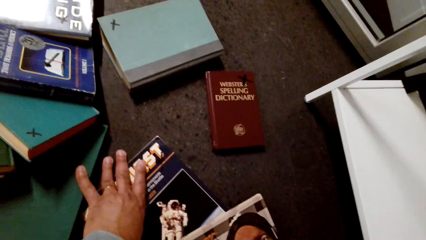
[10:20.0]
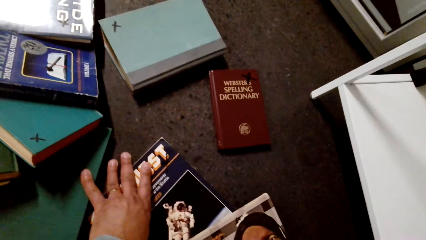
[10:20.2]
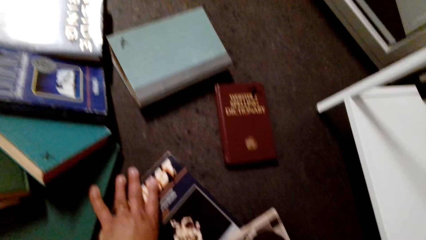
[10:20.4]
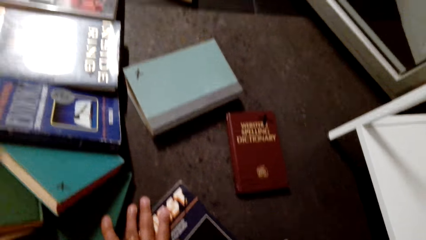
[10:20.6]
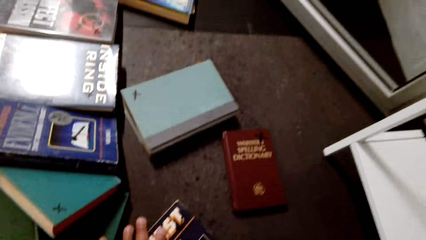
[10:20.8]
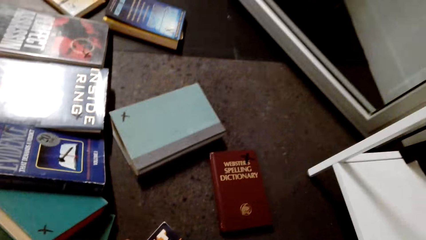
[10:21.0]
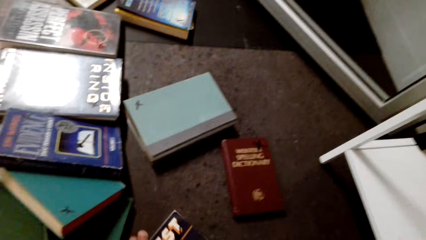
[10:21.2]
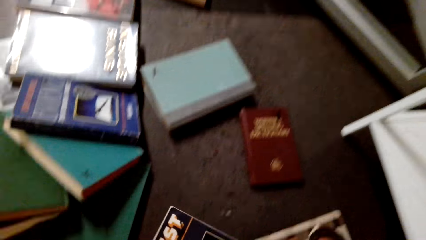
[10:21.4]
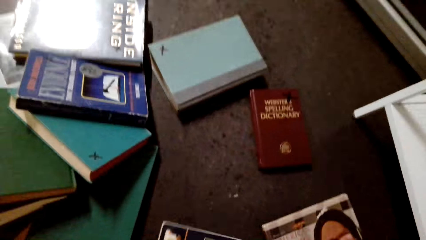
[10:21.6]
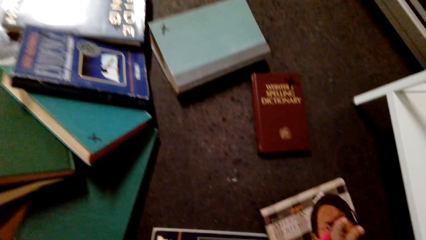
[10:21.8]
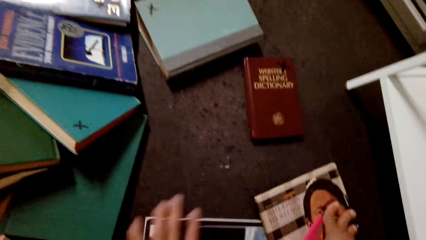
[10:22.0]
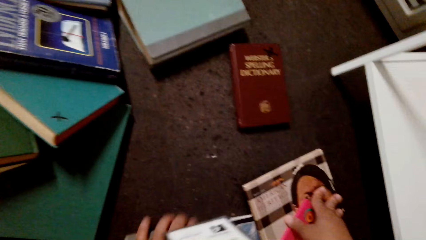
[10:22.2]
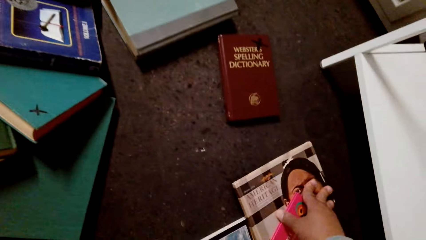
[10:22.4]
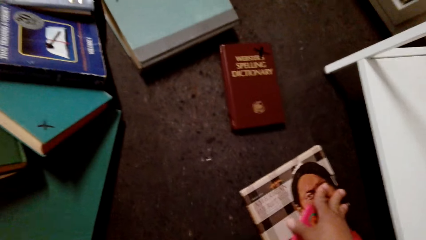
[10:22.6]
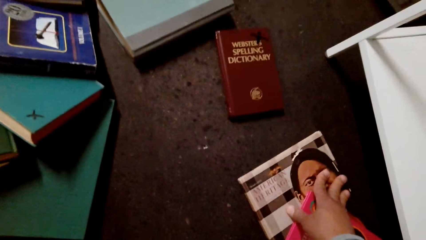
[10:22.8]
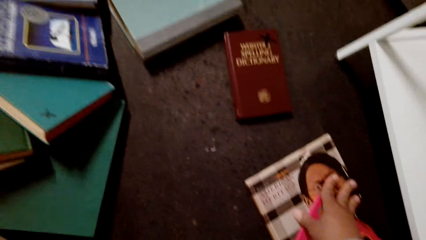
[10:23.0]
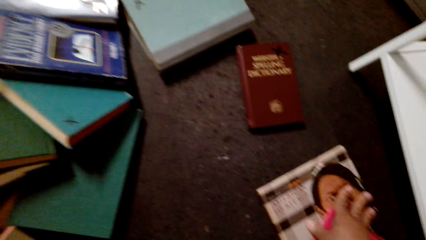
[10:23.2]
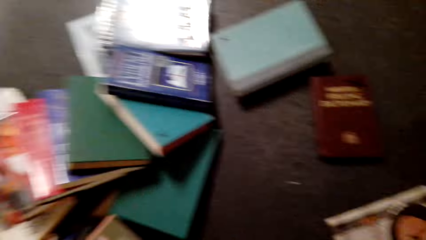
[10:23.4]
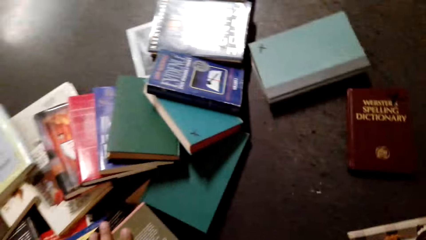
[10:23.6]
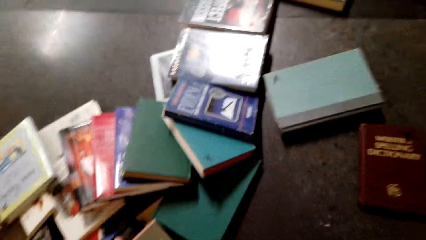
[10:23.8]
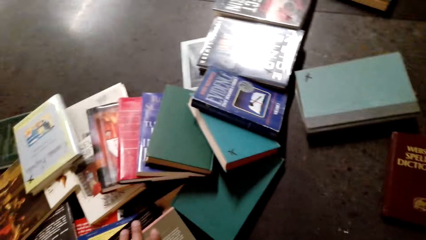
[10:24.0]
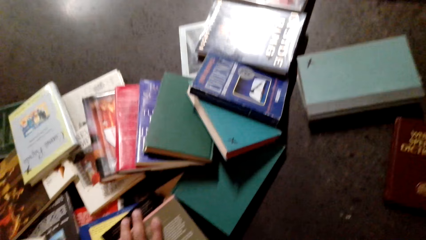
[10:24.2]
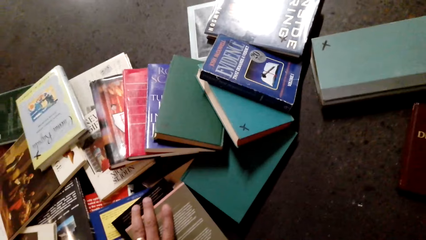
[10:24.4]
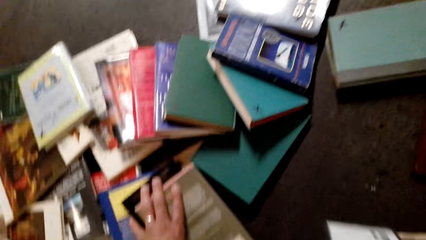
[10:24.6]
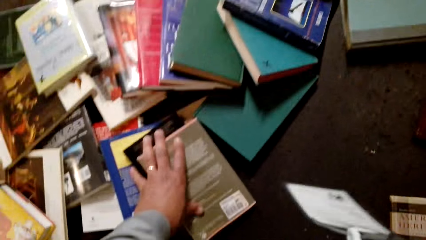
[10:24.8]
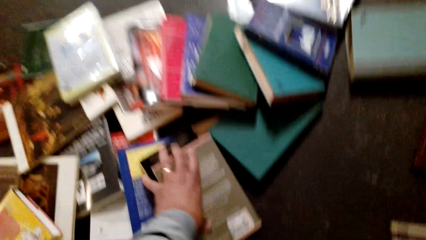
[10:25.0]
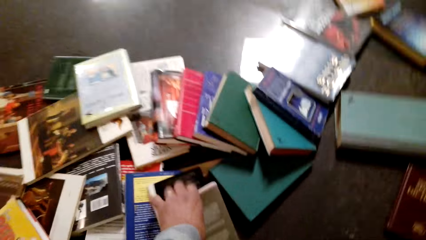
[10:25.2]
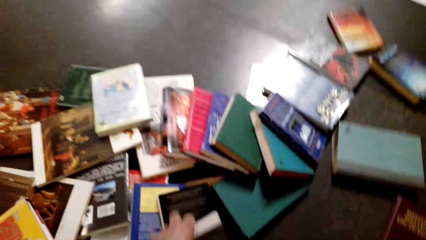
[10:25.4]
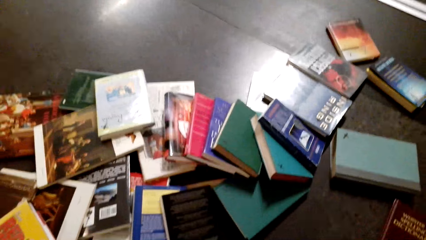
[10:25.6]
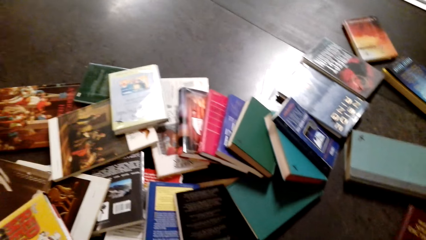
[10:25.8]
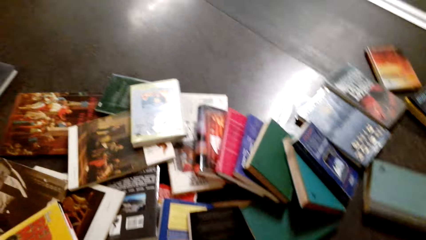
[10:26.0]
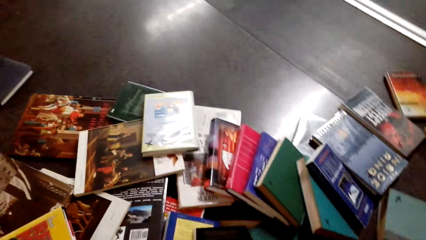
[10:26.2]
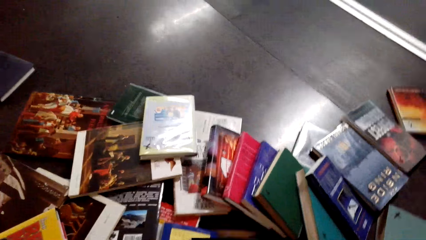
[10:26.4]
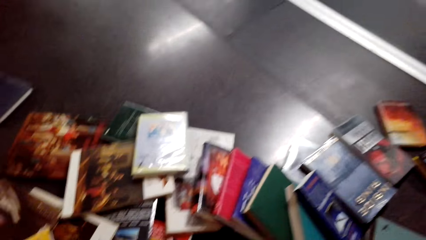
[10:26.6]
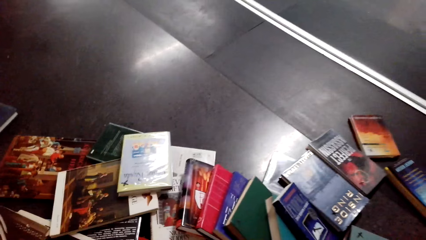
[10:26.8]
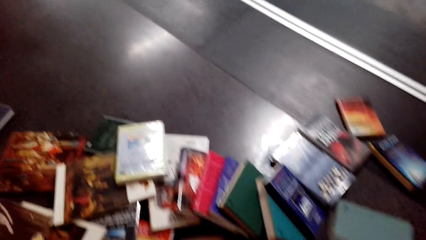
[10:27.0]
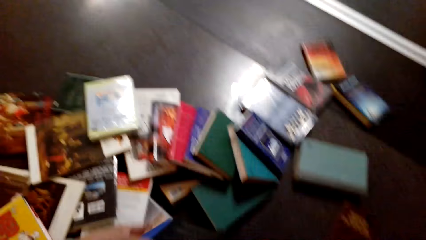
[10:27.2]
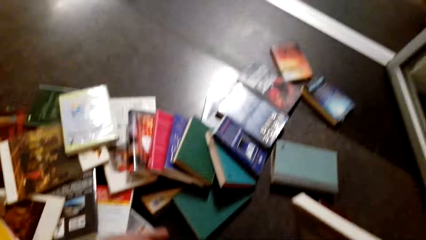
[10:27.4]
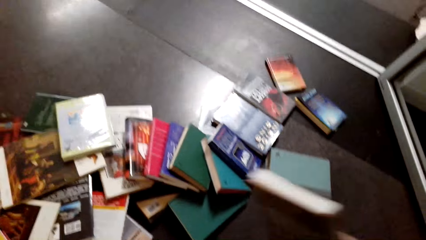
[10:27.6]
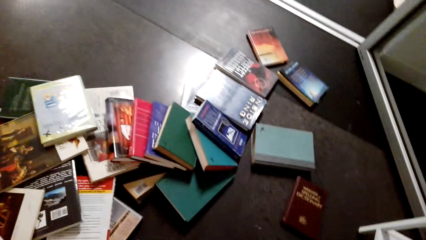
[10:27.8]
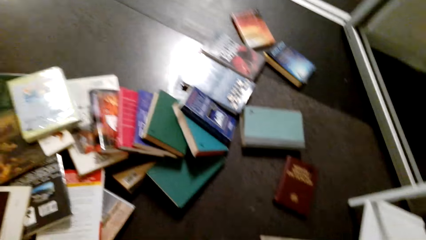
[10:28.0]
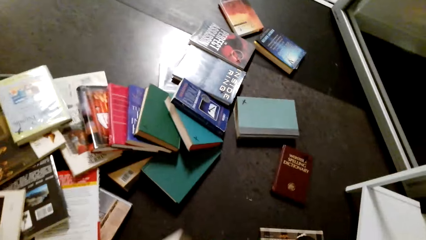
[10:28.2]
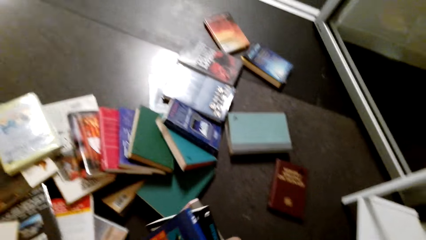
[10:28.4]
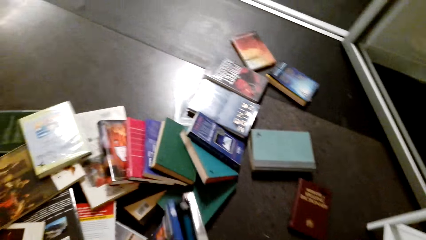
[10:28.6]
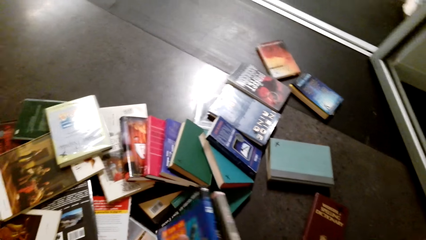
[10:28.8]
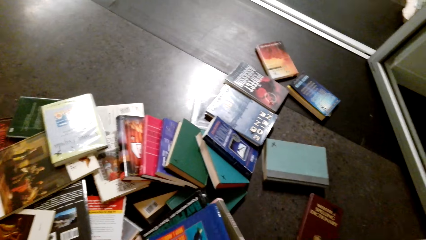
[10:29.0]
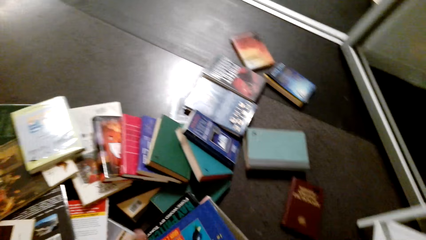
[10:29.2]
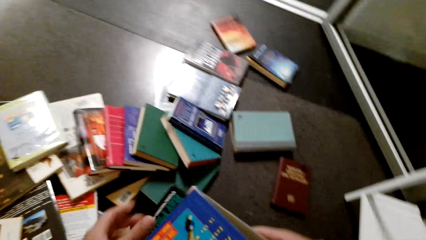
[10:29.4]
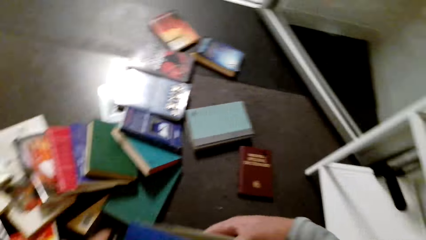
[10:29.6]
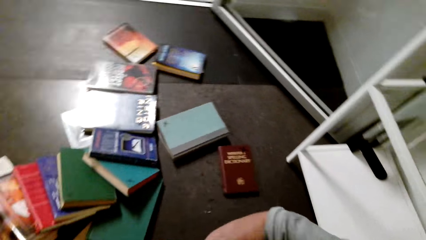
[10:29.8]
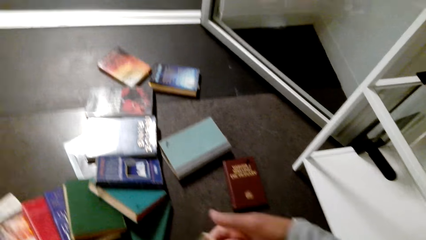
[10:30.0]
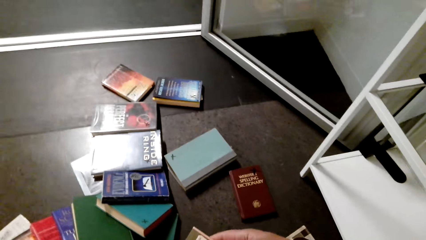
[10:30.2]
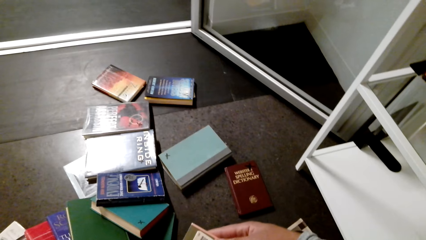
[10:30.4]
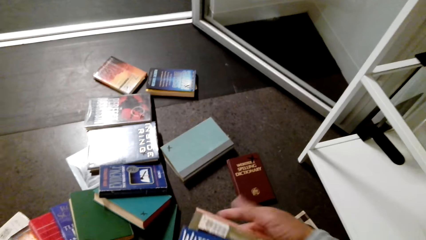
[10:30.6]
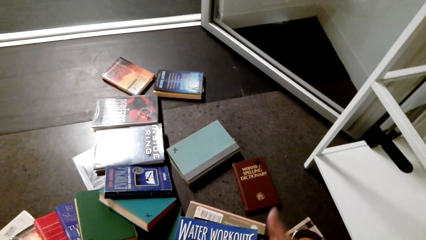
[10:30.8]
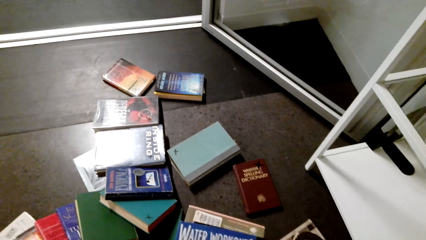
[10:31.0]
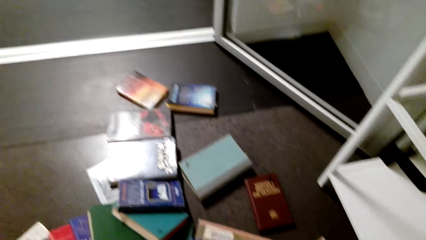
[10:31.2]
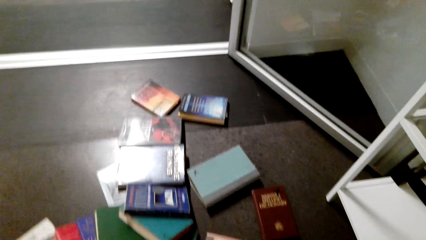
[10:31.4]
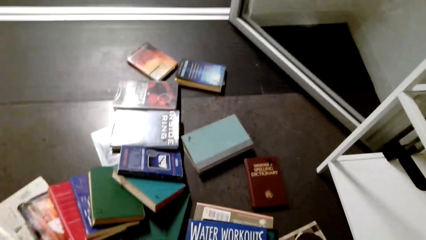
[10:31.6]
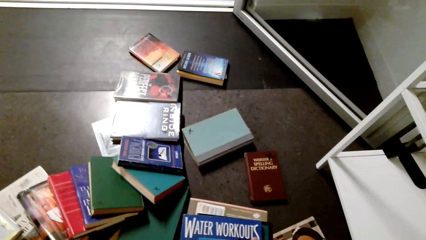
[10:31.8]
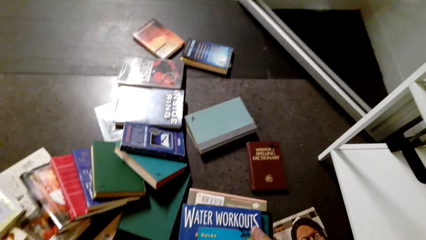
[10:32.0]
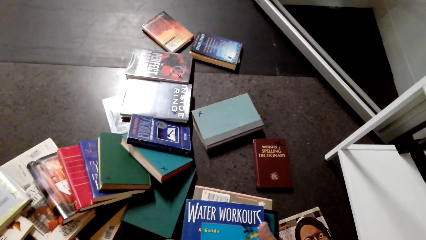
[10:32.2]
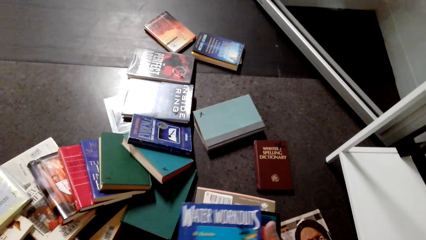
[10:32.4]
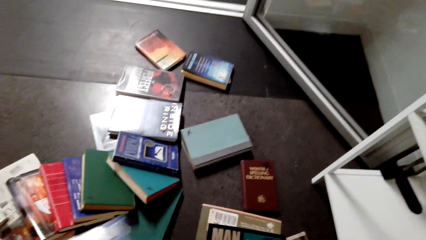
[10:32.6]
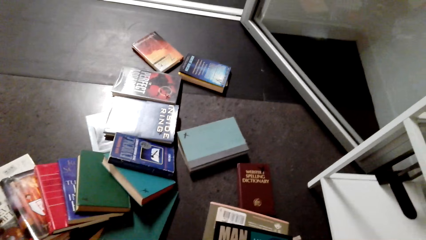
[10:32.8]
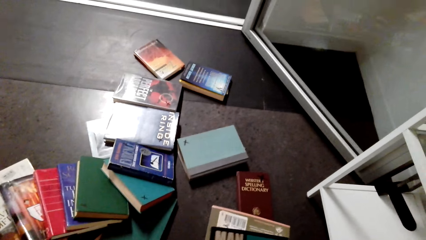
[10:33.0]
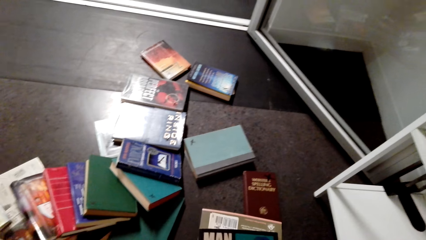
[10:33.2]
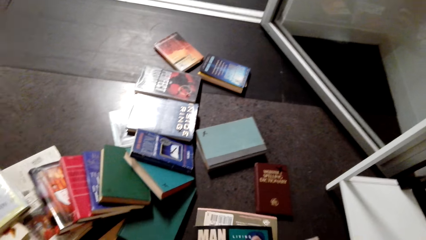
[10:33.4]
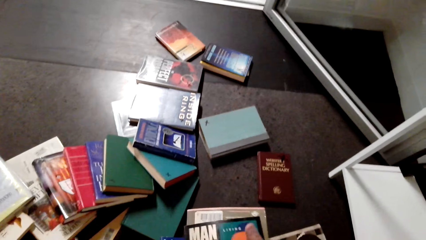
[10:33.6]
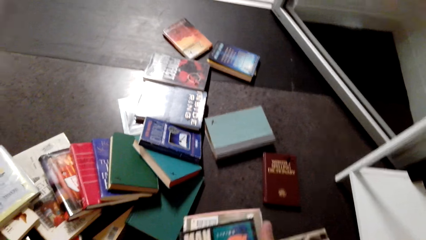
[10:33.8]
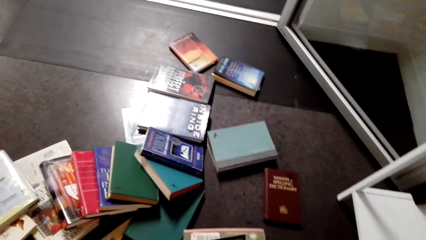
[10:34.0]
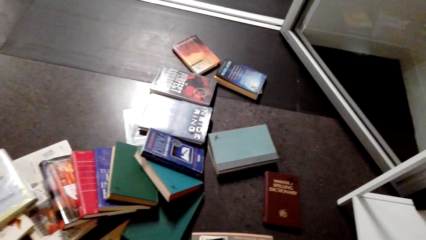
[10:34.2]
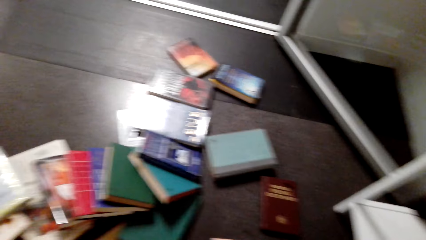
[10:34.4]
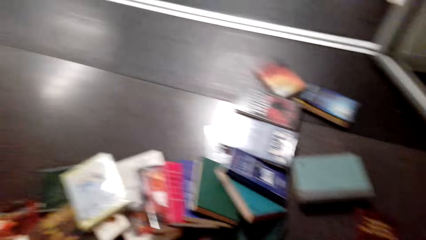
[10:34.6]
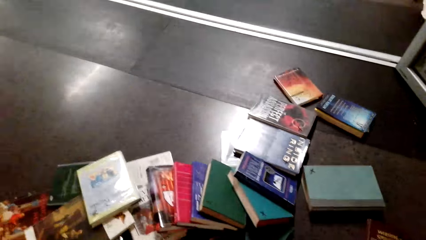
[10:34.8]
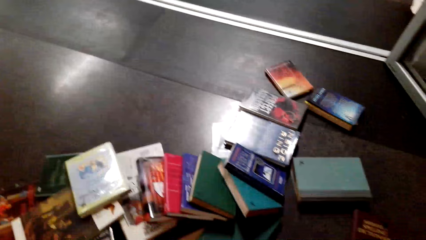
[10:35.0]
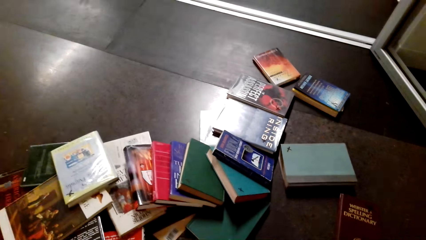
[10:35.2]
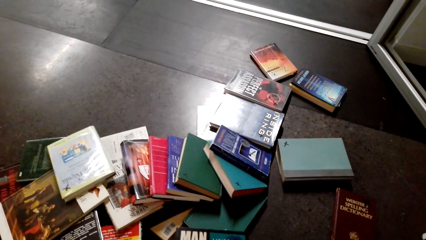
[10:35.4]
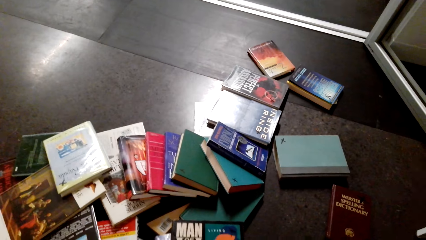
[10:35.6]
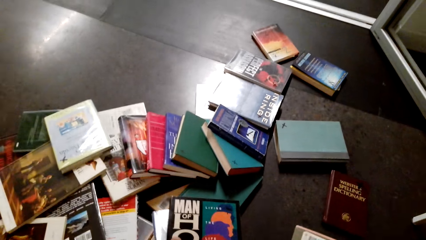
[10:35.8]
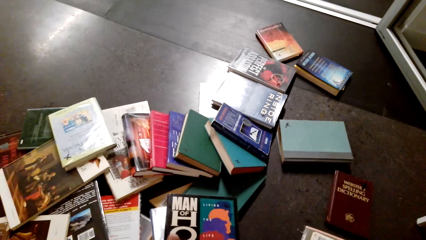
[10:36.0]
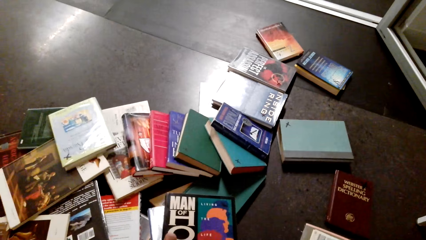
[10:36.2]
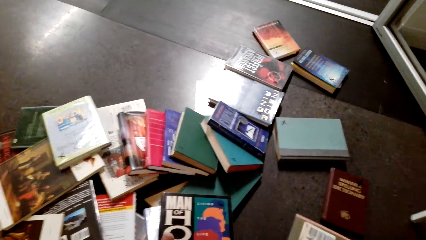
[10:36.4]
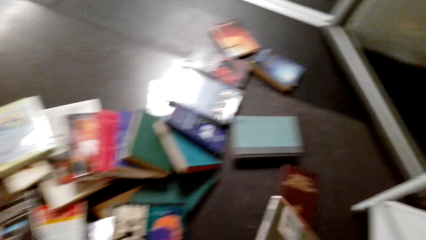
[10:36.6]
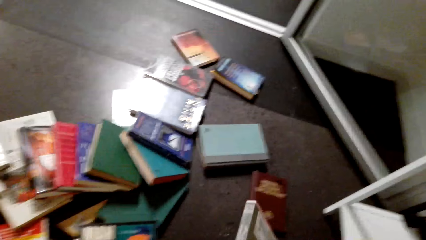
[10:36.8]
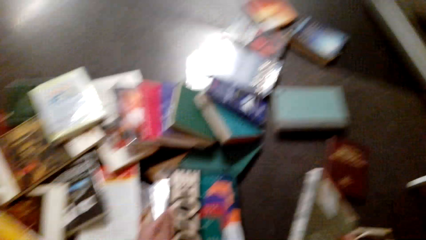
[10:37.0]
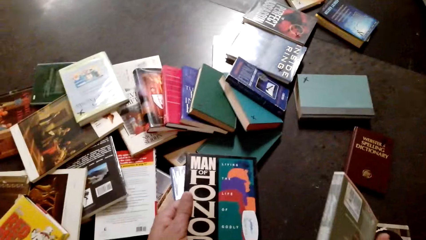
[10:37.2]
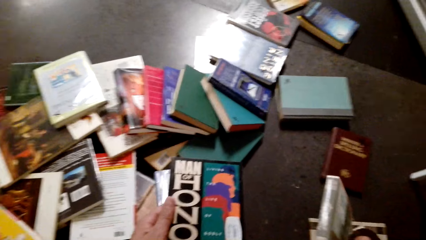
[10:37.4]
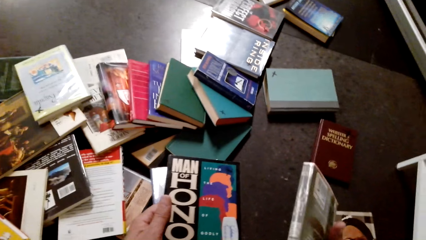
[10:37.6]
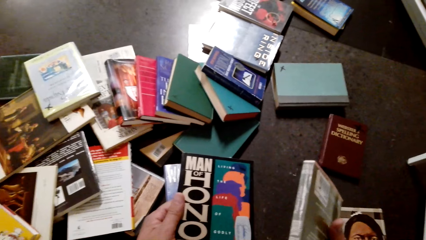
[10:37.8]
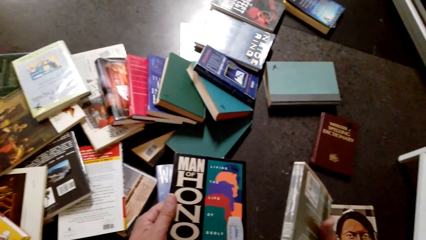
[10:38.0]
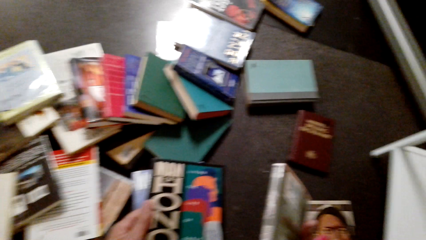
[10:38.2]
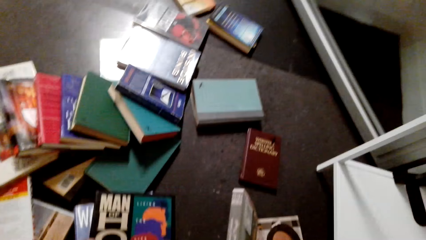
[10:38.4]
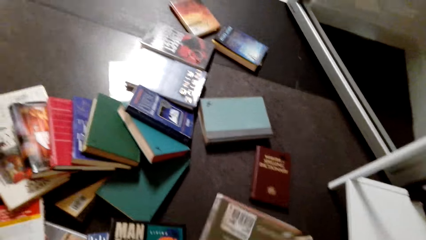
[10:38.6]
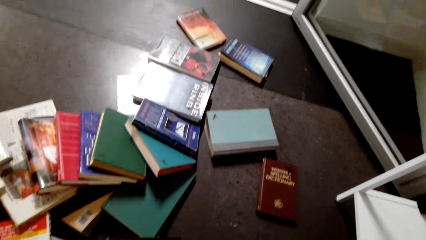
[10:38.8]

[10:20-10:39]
The camera wearer holds the floor. They sort out the books. They push a book to the floor. They put the books together. They look at the books. They remove a book. They look at the book in the right hand.
